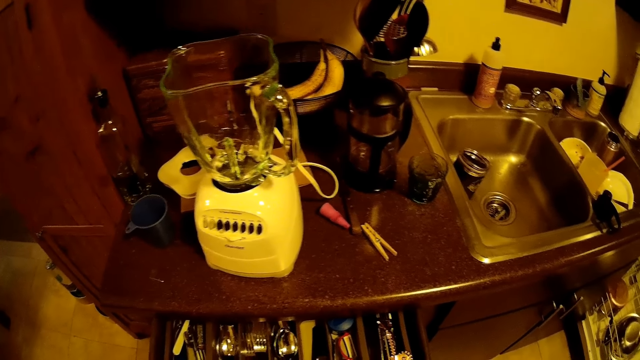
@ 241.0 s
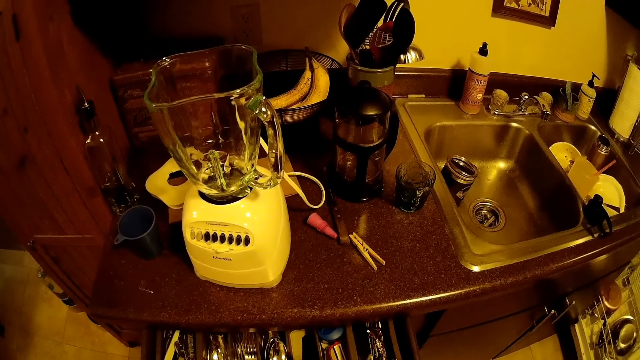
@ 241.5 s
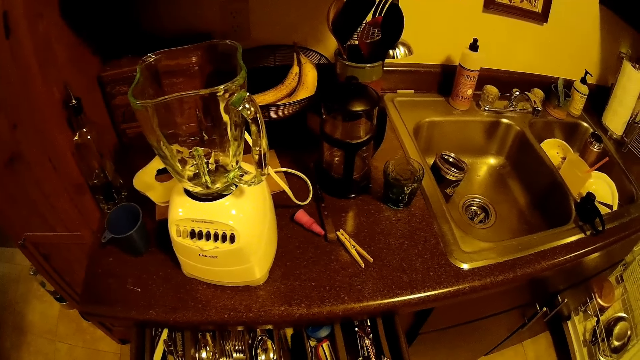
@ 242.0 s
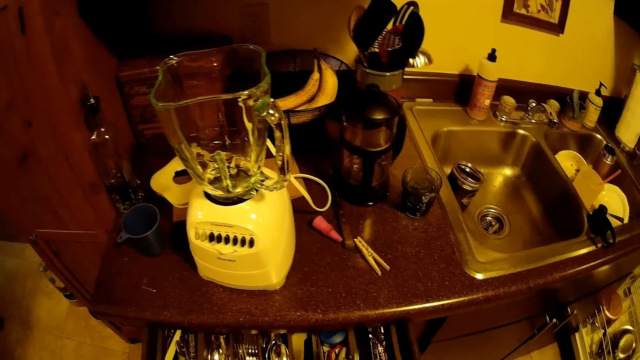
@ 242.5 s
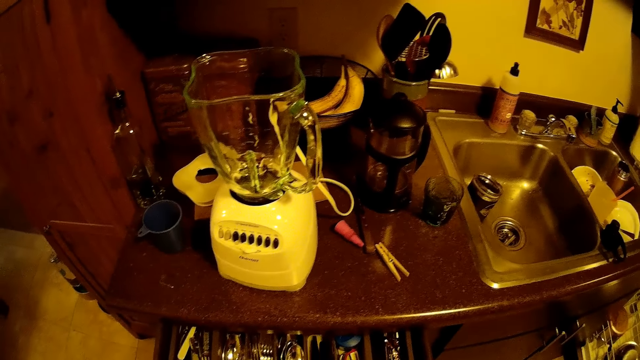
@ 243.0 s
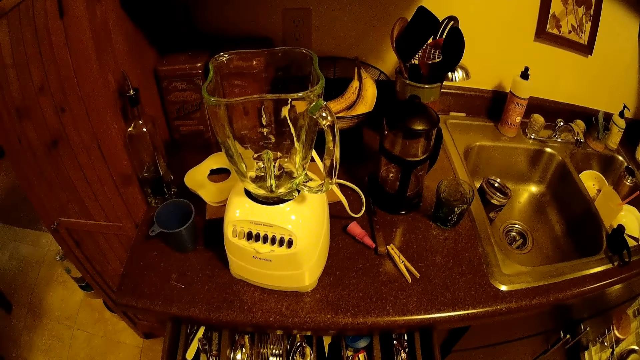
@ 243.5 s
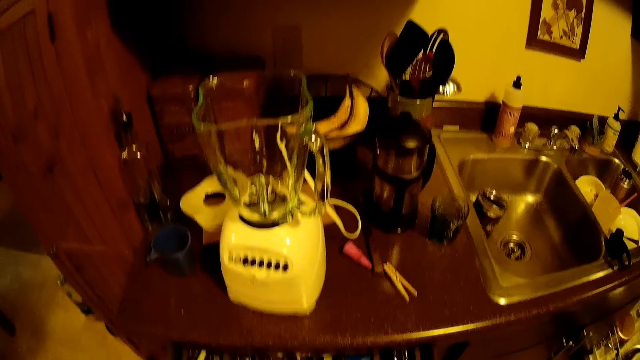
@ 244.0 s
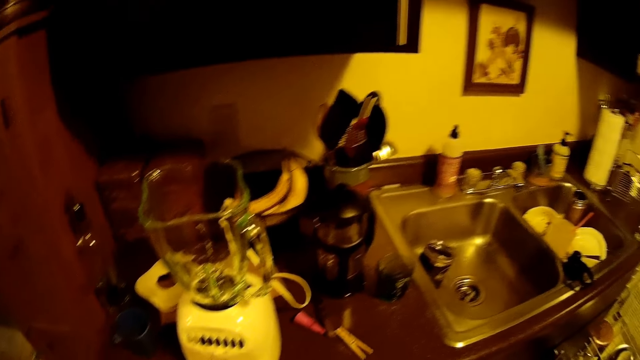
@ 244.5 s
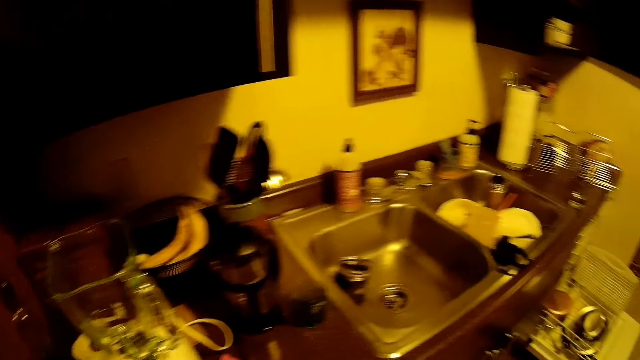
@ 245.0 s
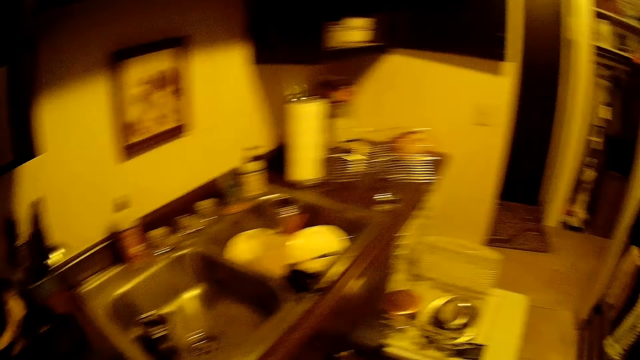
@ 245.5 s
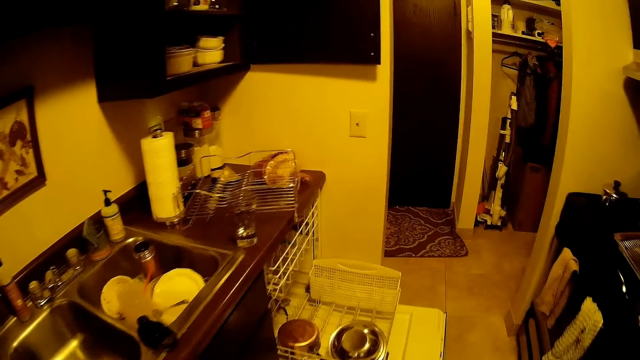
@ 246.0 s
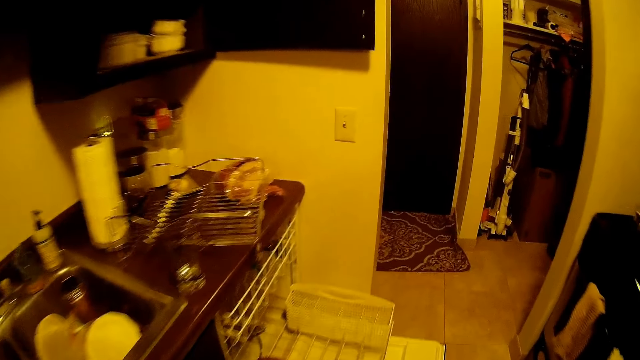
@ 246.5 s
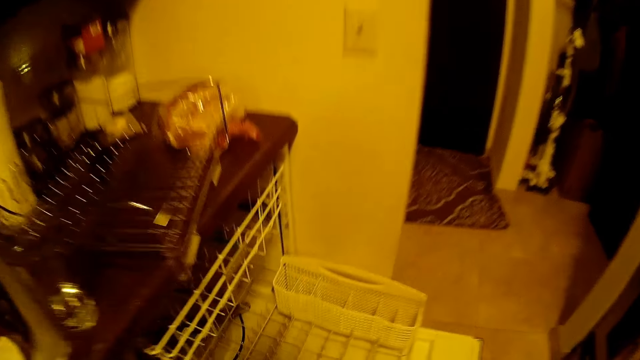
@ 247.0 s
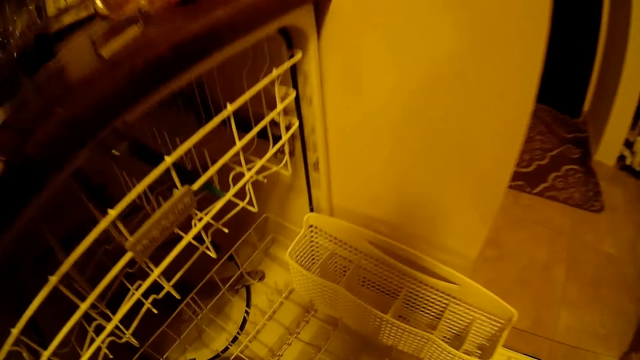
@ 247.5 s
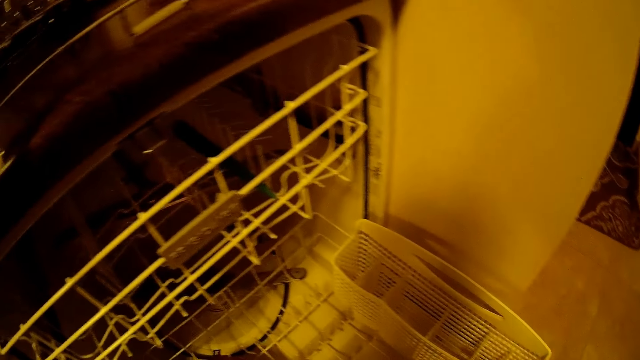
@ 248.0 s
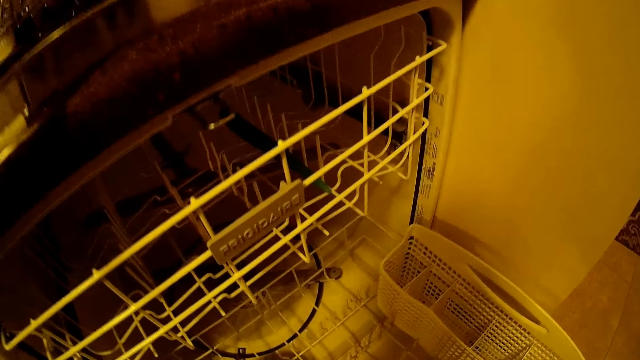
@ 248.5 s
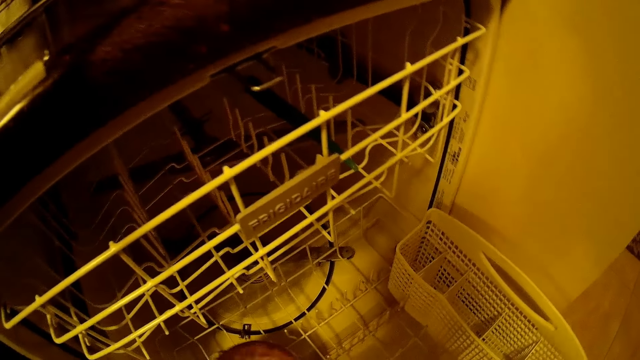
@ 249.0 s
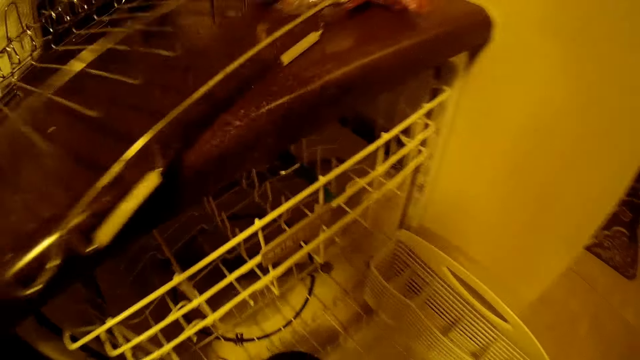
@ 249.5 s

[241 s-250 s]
The camera wearer walks around the room. He picks pots from the cabinet shelf with both hands.

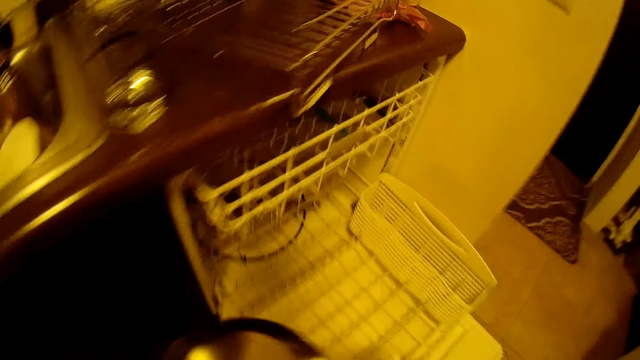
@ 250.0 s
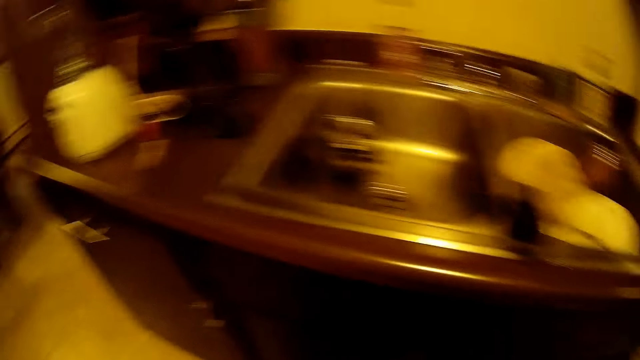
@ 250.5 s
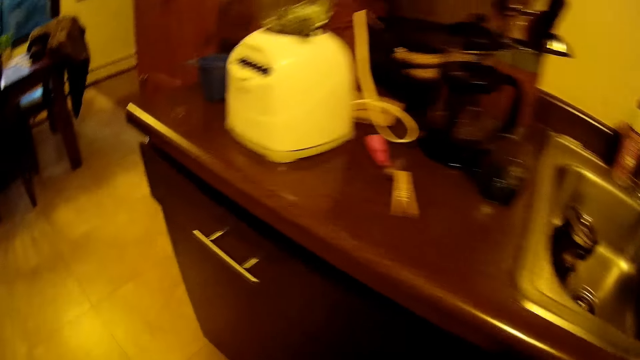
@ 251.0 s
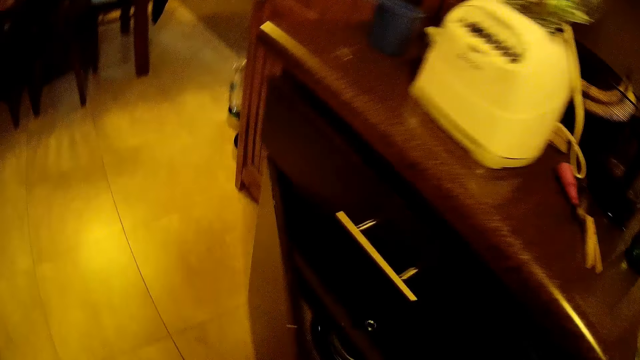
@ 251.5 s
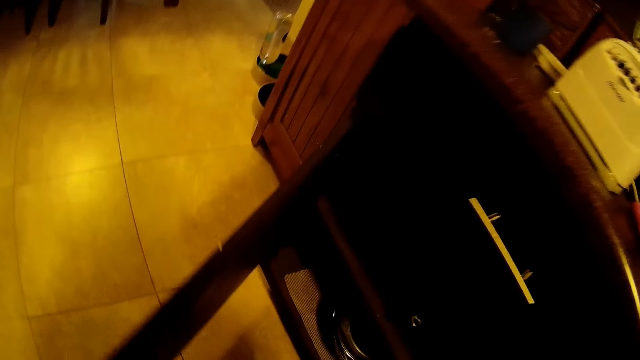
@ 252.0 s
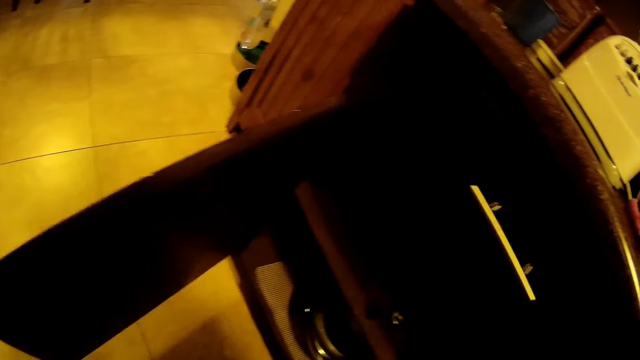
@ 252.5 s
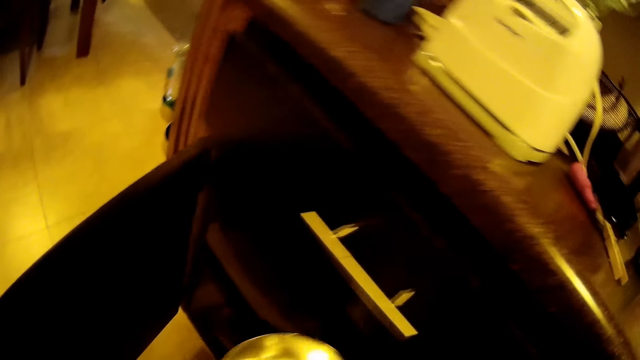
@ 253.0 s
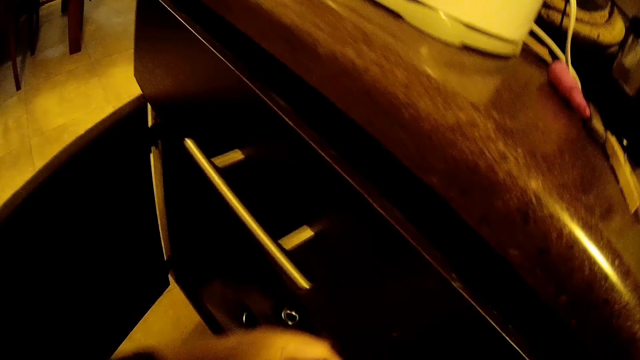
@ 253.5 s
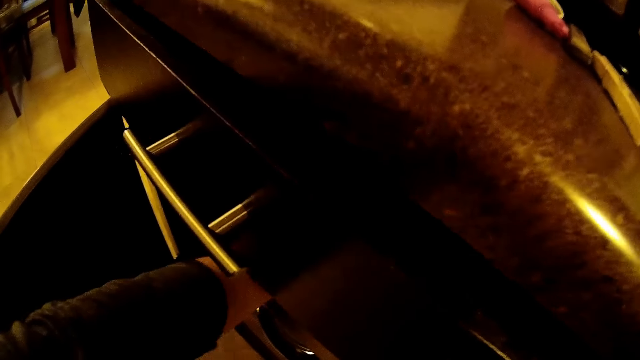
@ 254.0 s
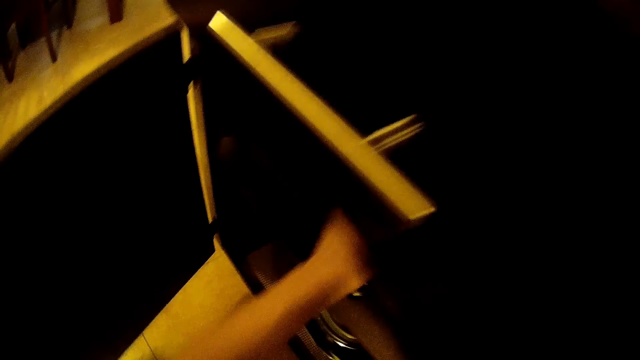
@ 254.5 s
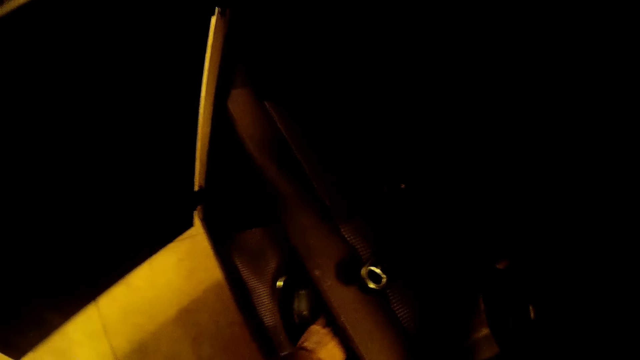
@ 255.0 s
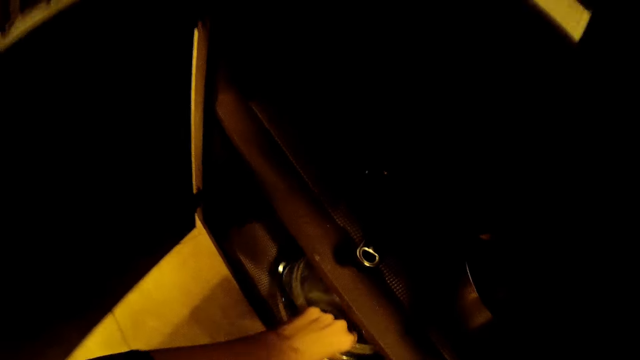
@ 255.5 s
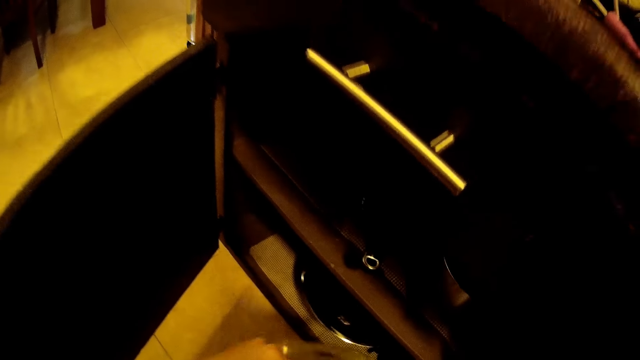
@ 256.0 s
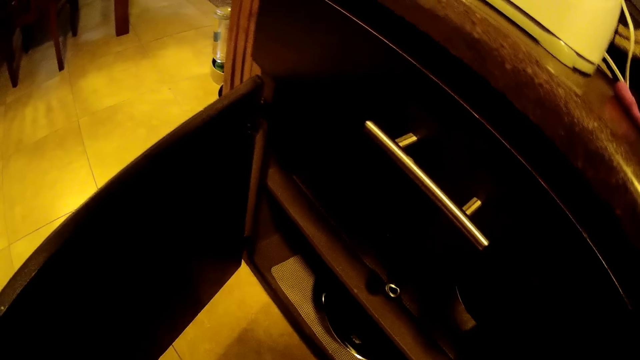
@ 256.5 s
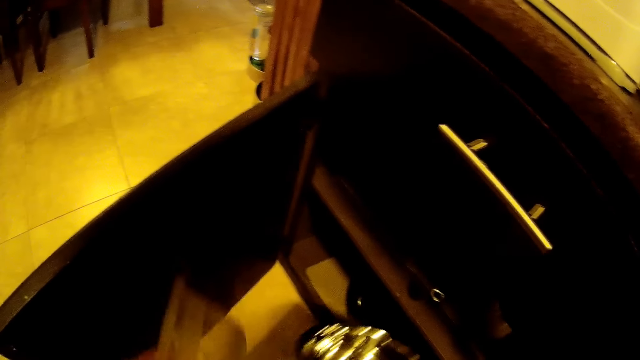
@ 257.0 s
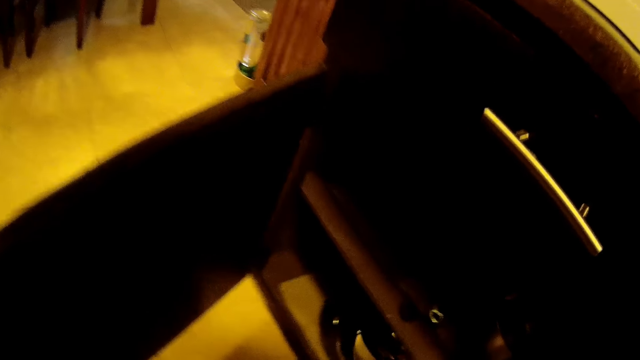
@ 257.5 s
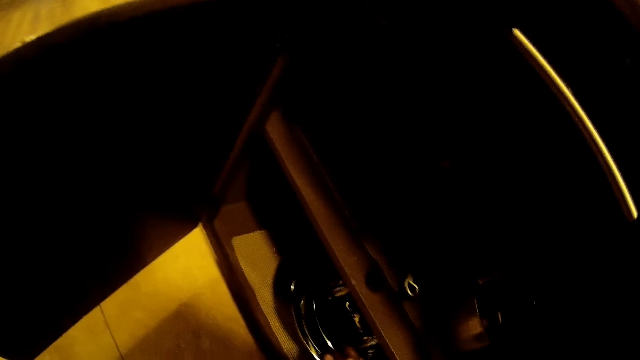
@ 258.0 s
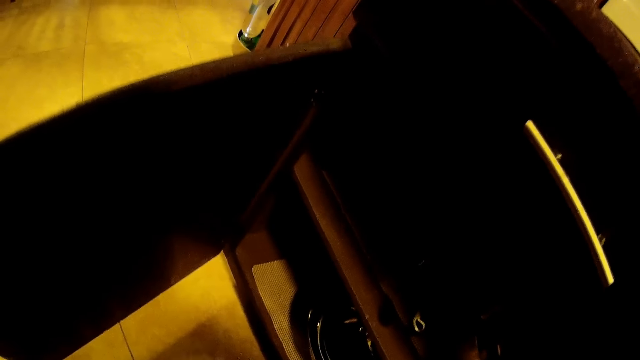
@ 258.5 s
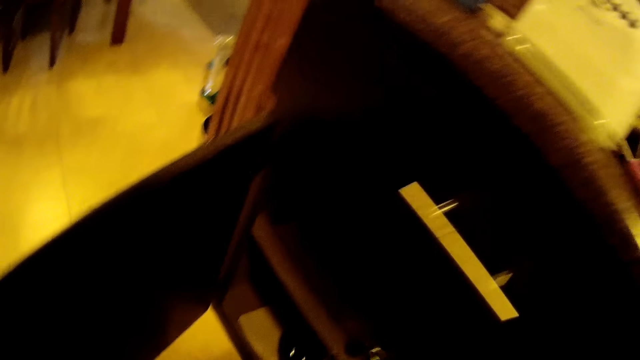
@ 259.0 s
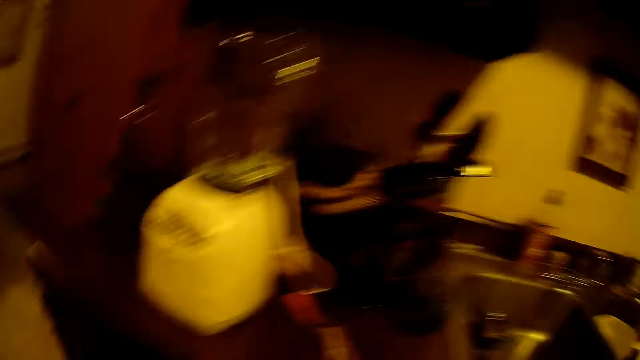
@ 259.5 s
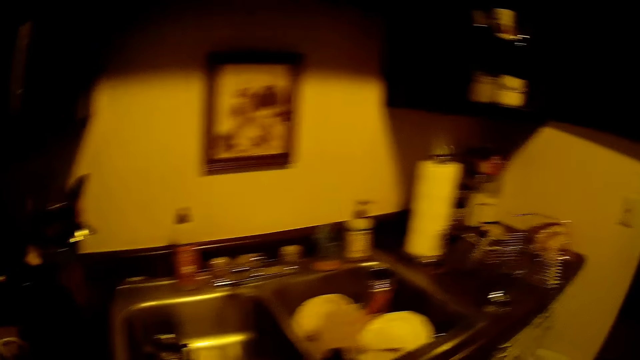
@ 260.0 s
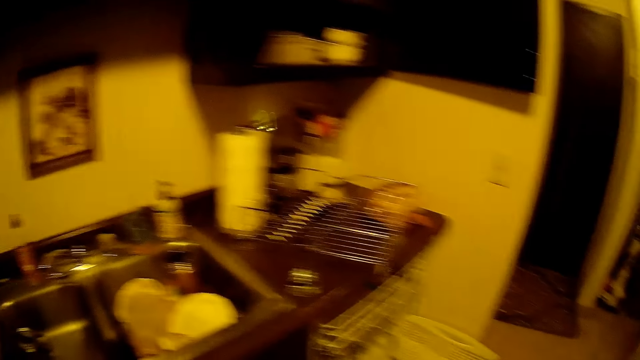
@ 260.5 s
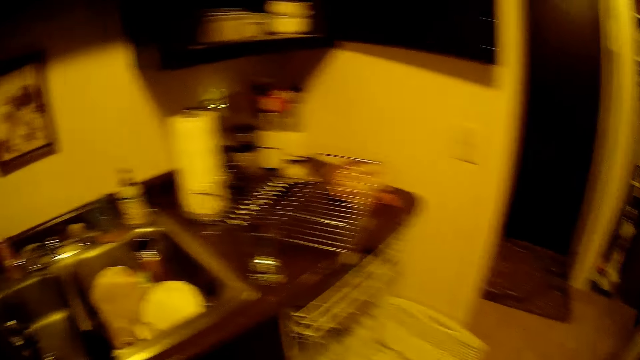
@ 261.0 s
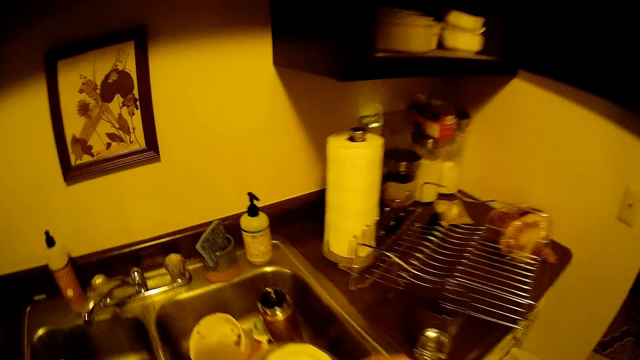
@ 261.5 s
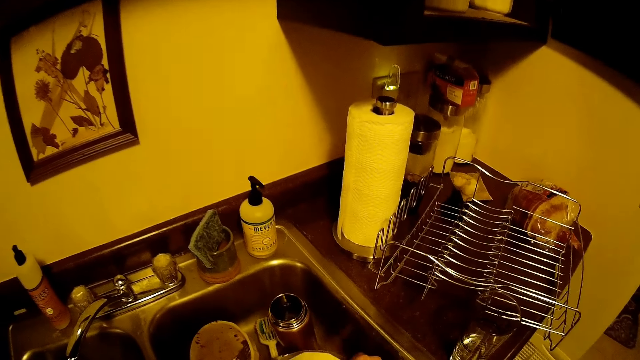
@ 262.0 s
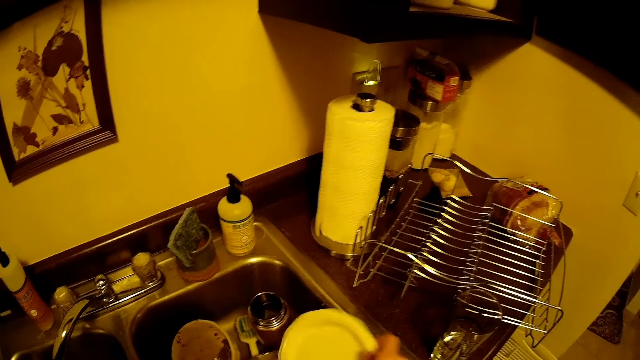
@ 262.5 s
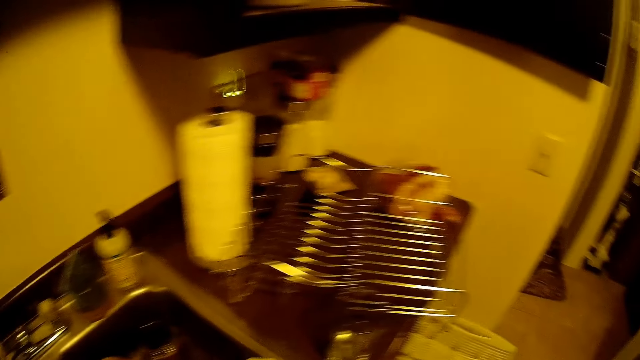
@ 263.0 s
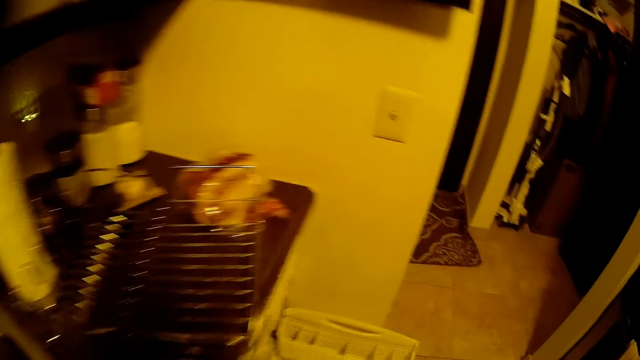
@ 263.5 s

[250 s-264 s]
The camera wearer picks a pot from the dishwasher. He opens a cupboard door with his right hand. He places the pots in the cupboard with both hands. He carries a pot from the cupboard with his left hand. He puts the lid of the pot in the cabinet. He removes a plastic bowl from the pot with his left hand. He places the pot back into the cupboard with his right hand. He places back the plastic bowl in the cupboard with his right hand. He pours water in the sink. He picks a plastic cover from the kitchen sink with his right hand.
